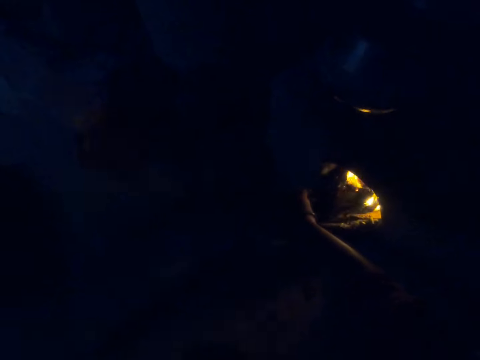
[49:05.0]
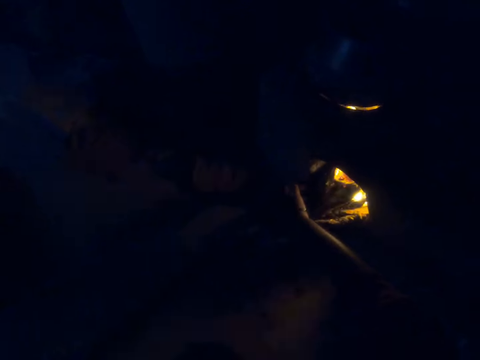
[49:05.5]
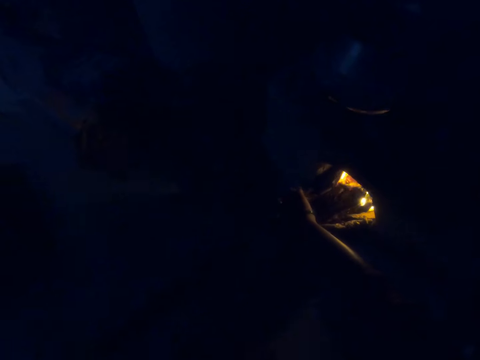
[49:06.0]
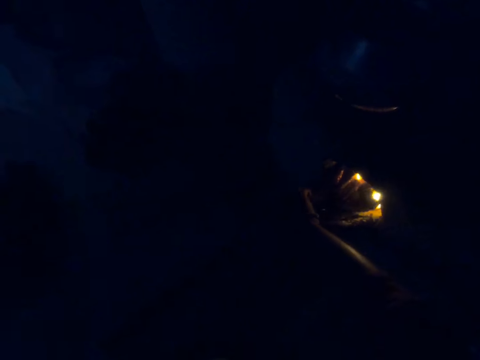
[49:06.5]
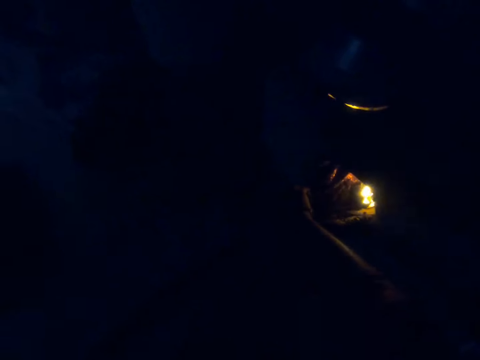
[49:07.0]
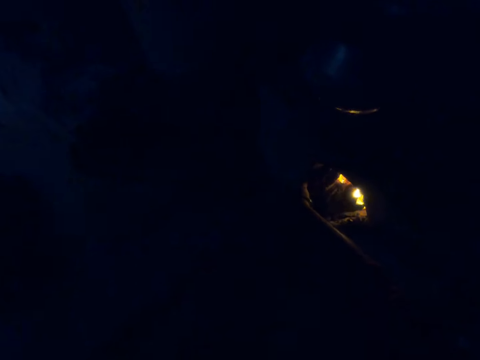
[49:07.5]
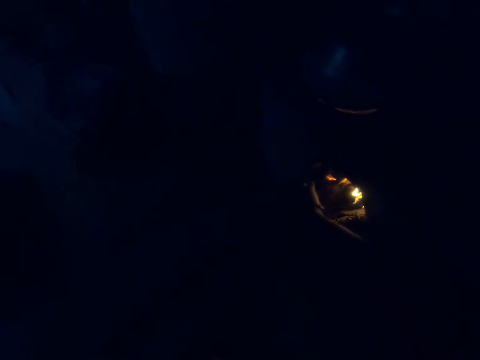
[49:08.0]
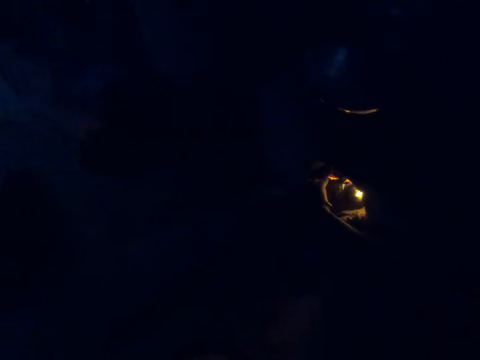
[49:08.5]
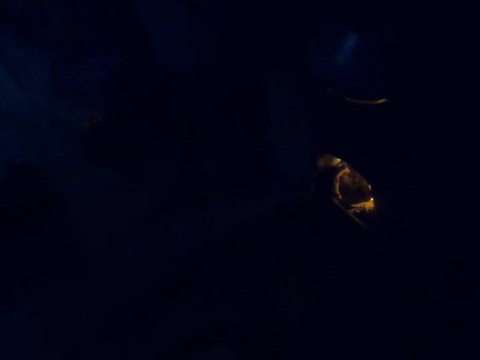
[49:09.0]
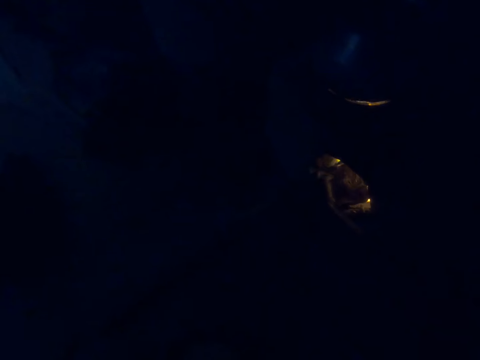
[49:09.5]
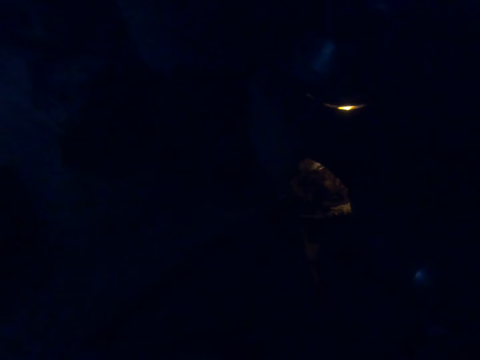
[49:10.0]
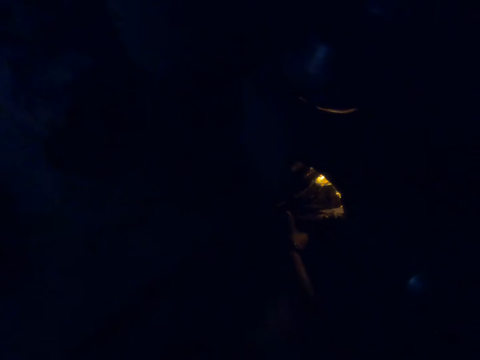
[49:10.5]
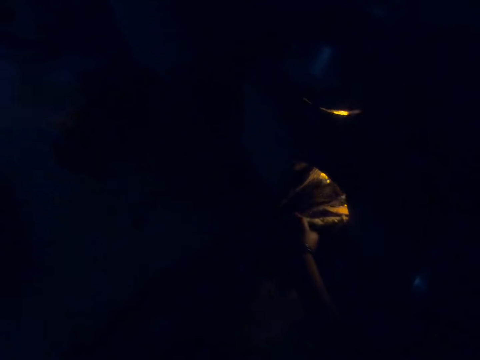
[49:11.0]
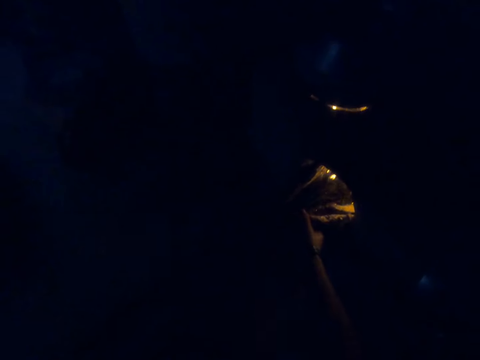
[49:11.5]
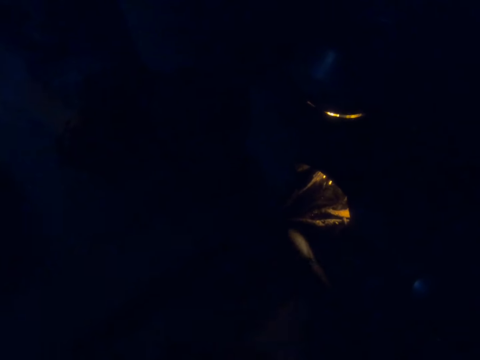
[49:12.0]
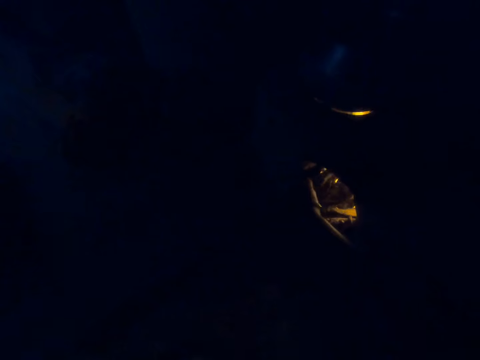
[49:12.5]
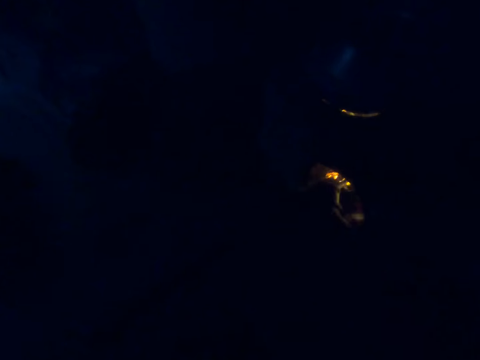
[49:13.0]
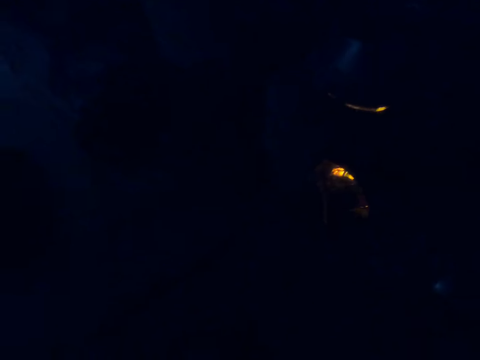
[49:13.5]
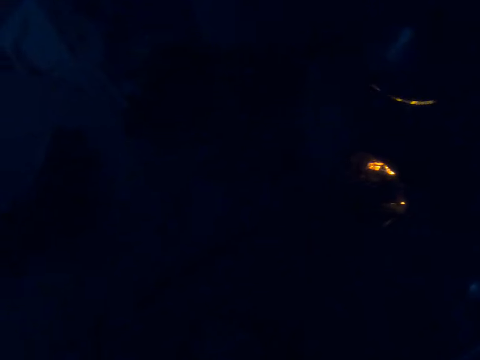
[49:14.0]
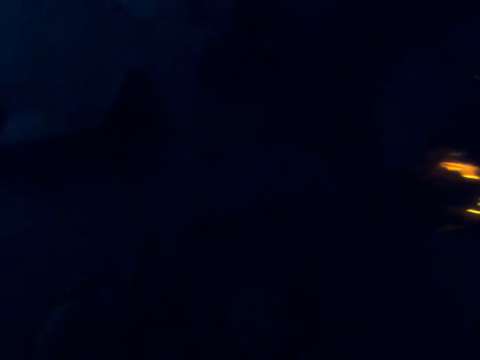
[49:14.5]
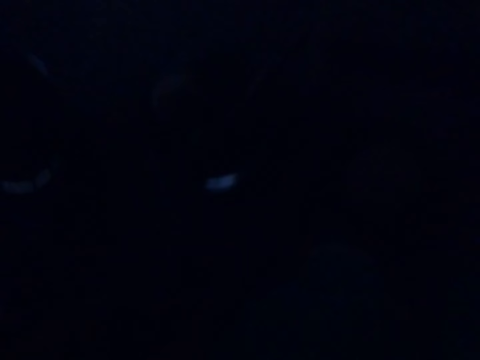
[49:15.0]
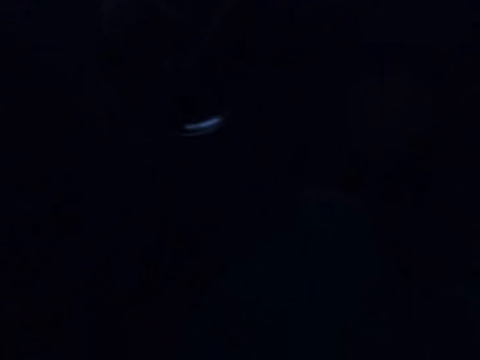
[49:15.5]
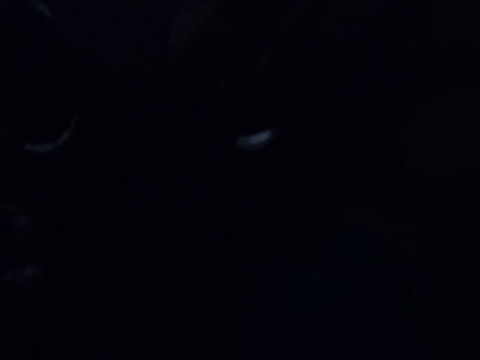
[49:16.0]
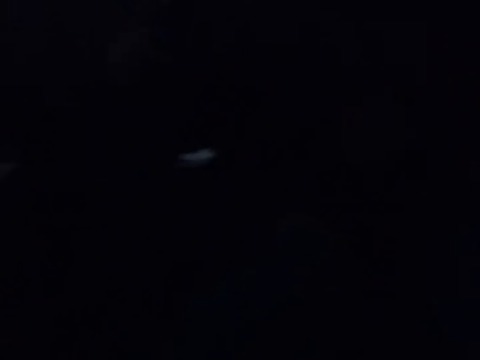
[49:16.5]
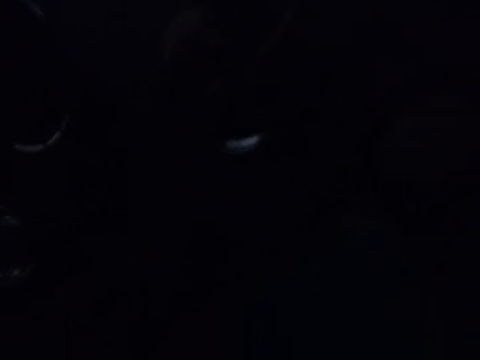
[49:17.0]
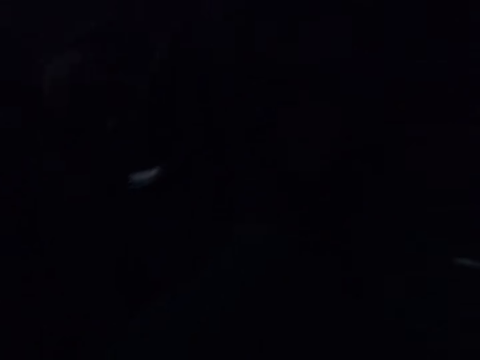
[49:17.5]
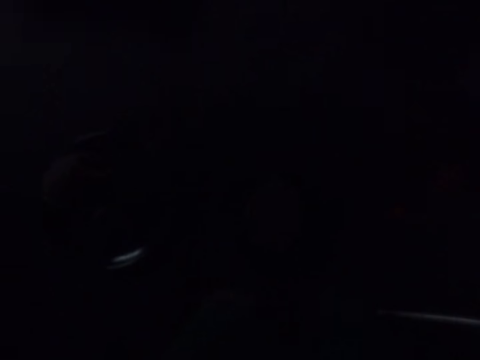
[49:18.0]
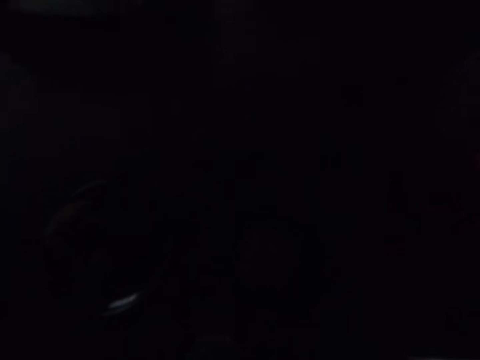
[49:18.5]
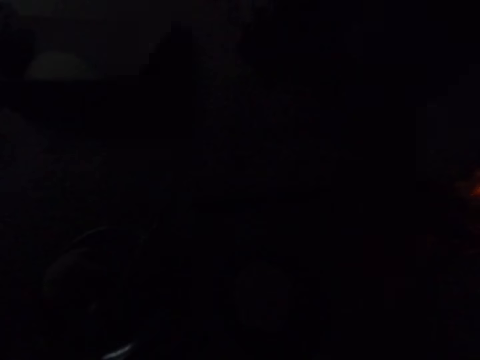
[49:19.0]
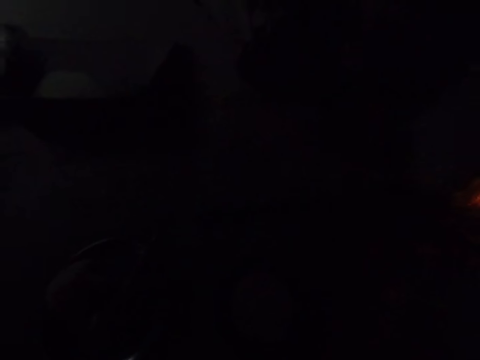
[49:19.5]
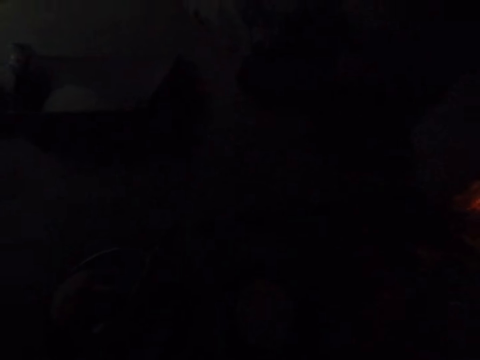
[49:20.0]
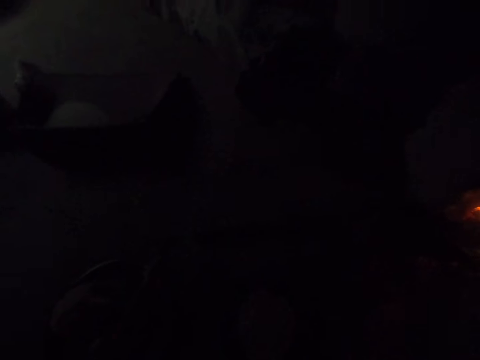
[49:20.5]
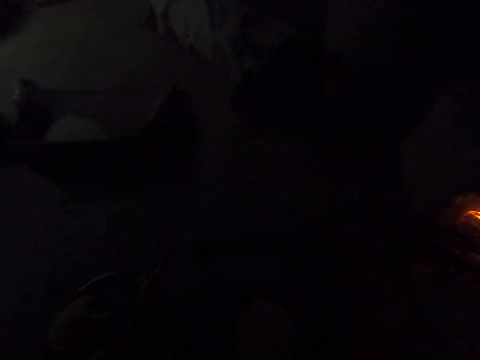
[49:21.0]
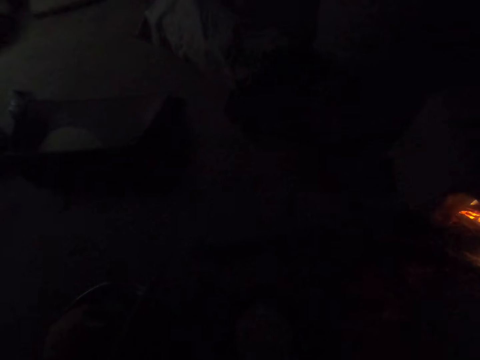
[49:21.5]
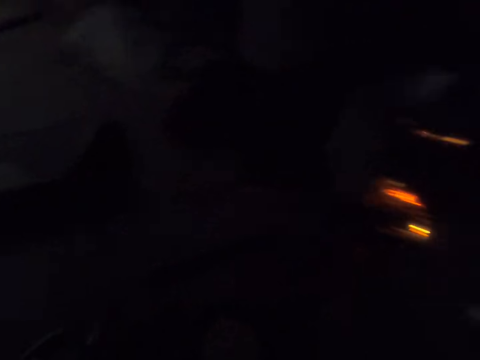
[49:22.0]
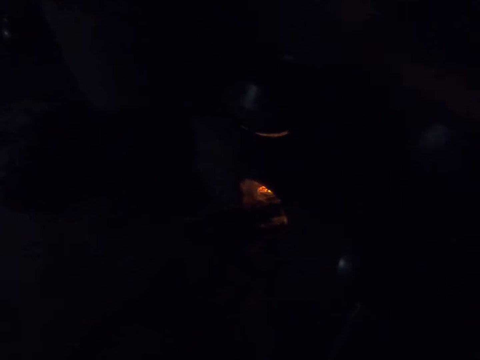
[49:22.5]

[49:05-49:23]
The camera wearer turns around. They look round the kitchen. They look at a tray.

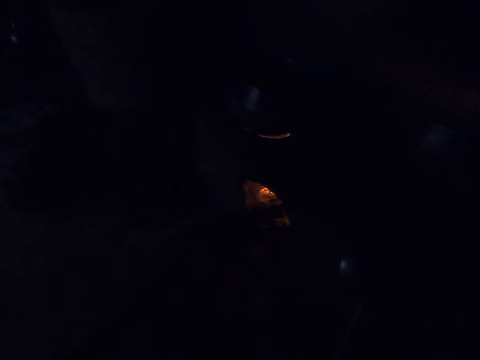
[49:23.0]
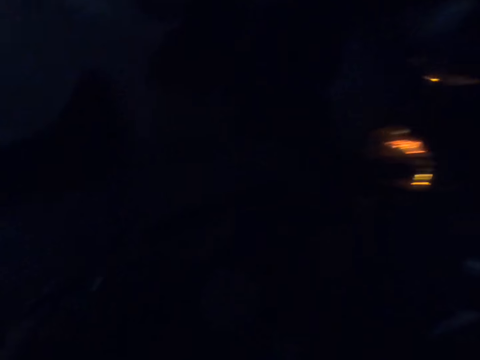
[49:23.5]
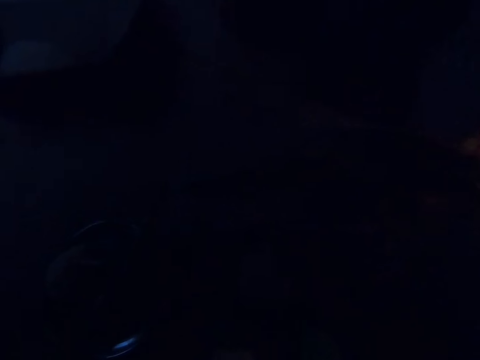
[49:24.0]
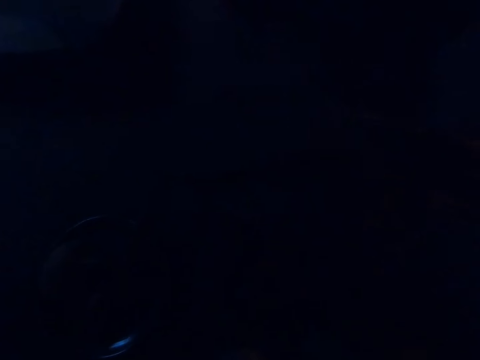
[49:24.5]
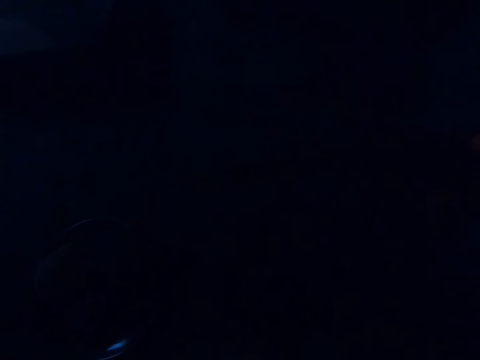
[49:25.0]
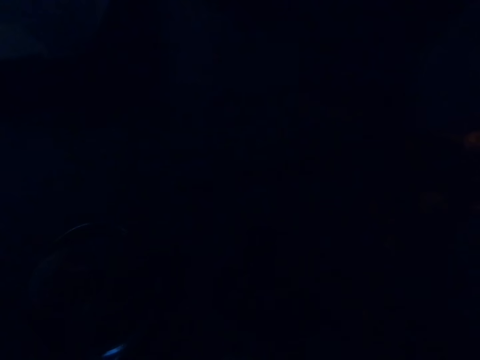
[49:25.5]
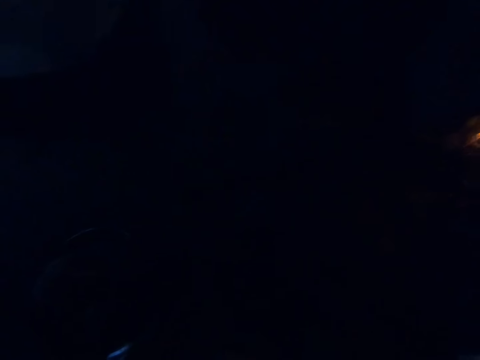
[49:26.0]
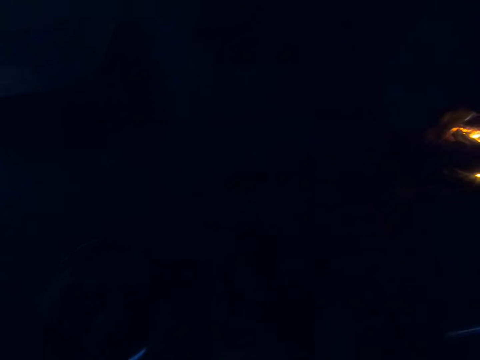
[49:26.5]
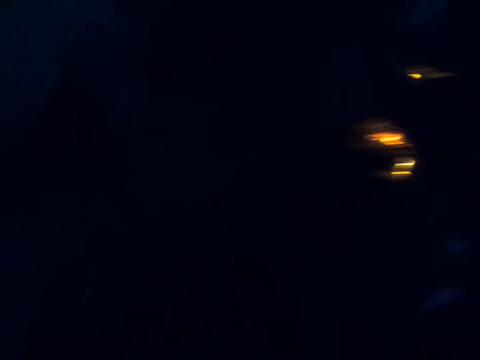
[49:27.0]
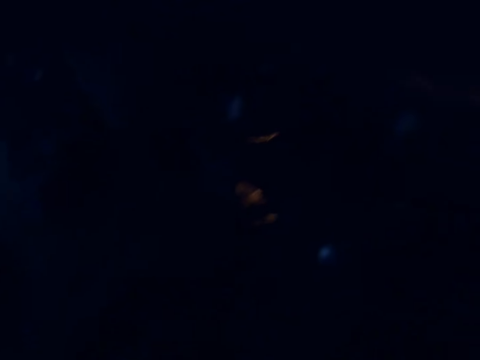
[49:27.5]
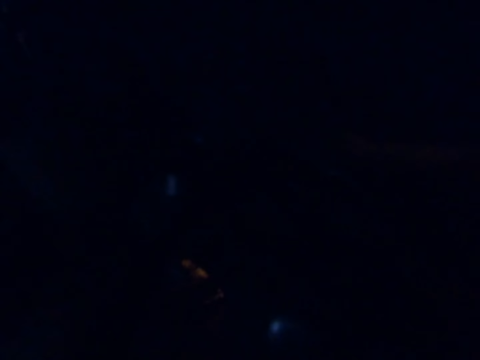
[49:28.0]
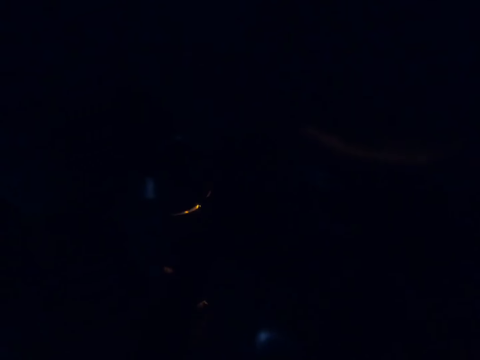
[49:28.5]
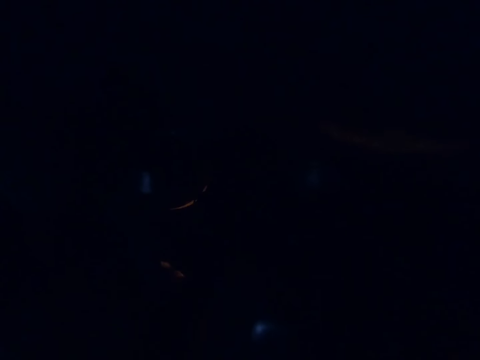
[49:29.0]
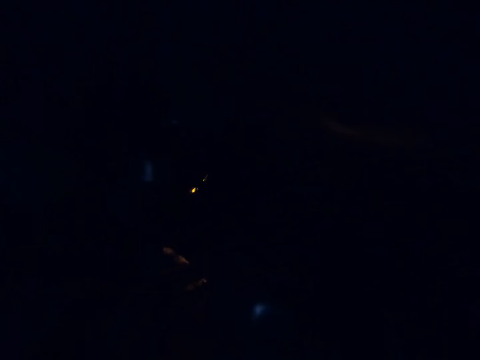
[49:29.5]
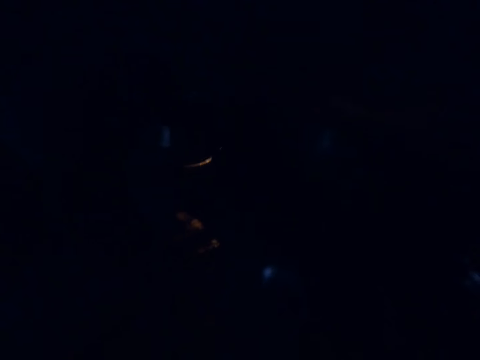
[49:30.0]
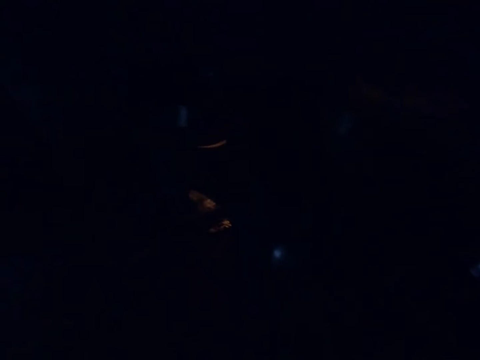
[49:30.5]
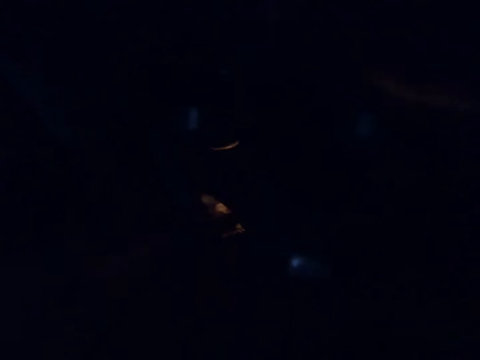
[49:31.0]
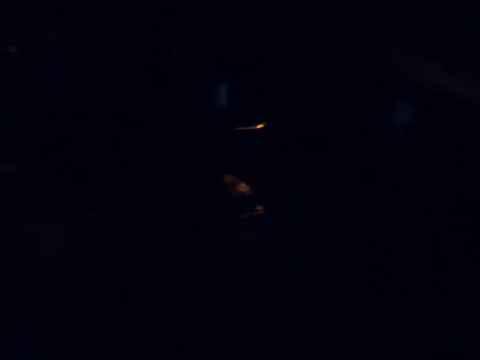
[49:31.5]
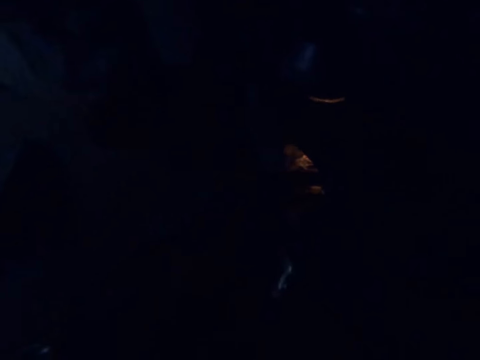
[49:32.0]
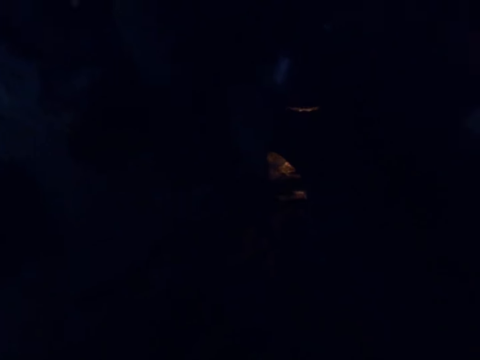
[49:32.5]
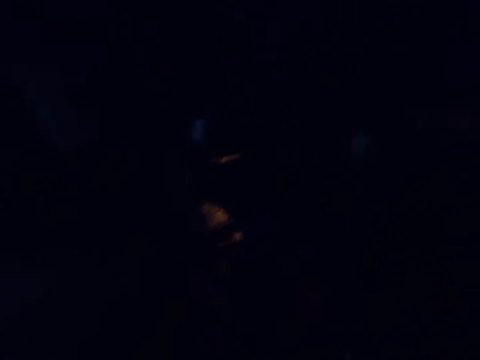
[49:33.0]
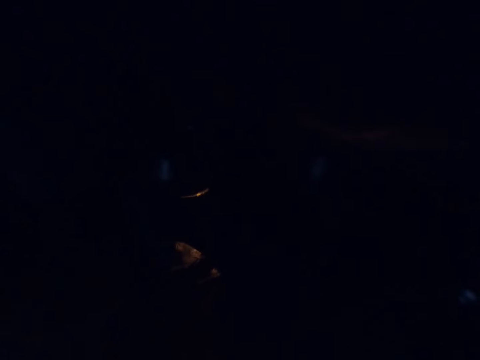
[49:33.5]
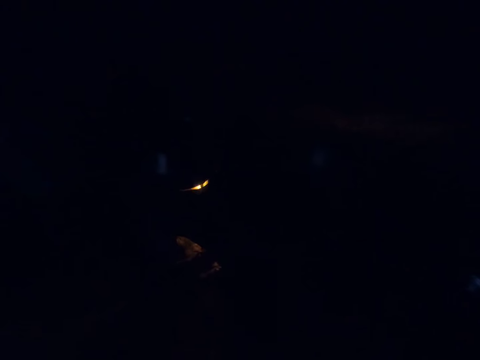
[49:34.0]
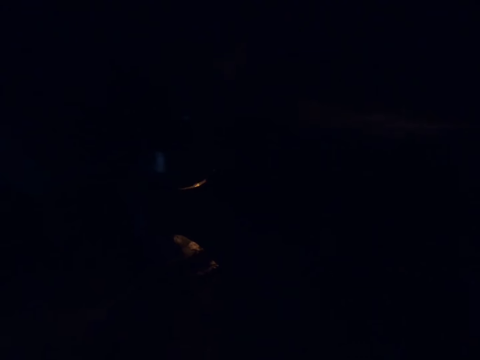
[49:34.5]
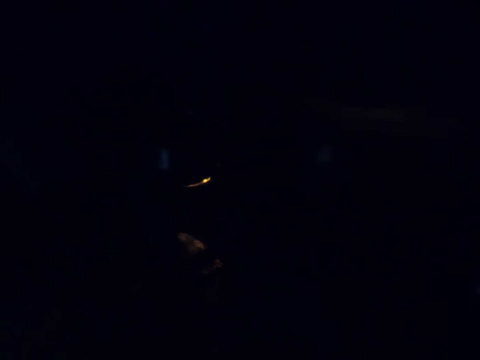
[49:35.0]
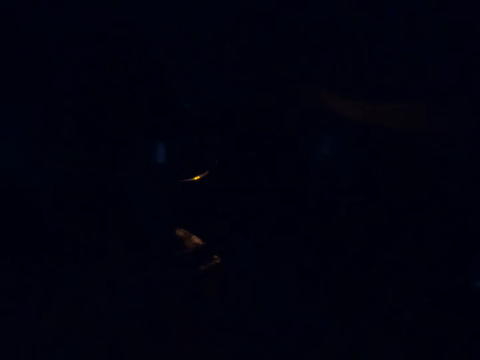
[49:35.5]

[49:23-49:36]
The camera wearer takes the dough. They put the dough on a pan. They take a spoon. They turn the dough.
